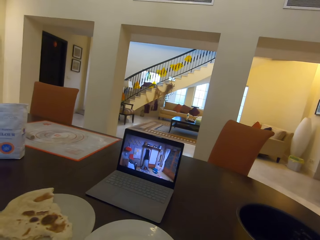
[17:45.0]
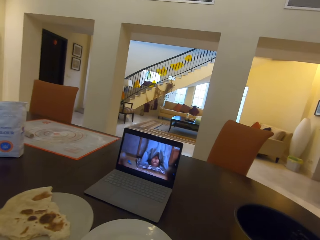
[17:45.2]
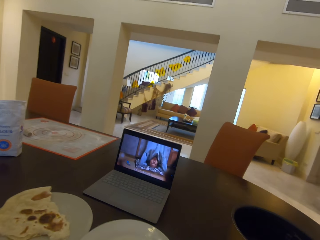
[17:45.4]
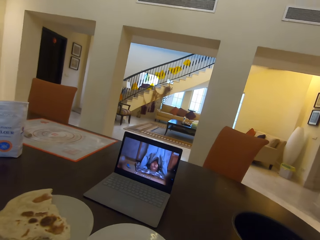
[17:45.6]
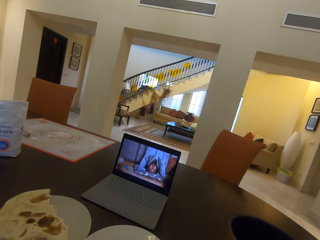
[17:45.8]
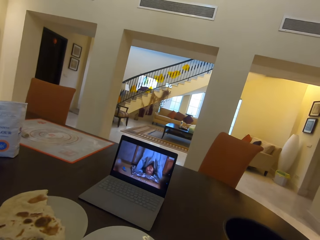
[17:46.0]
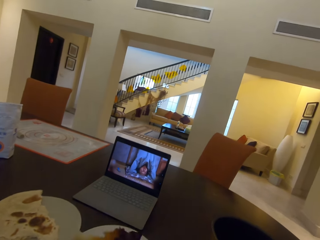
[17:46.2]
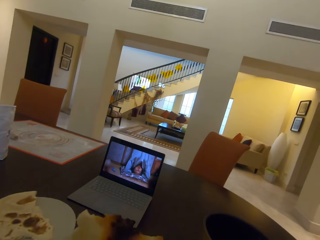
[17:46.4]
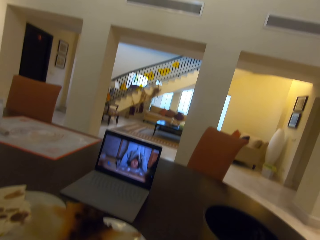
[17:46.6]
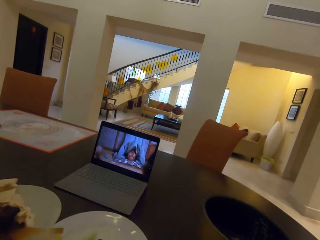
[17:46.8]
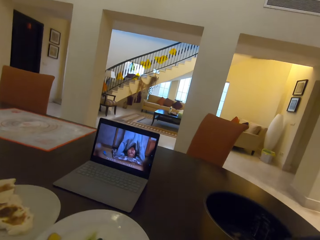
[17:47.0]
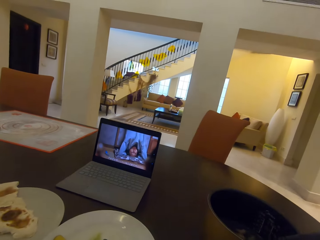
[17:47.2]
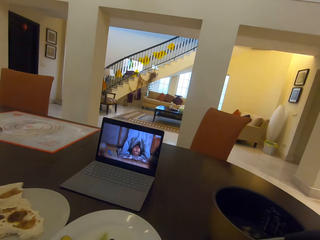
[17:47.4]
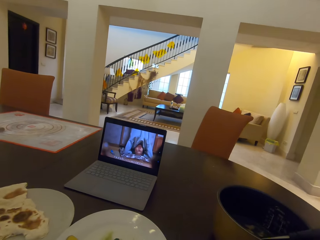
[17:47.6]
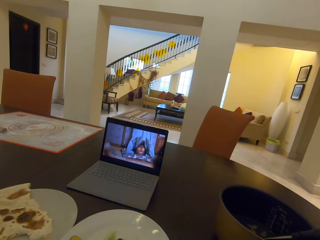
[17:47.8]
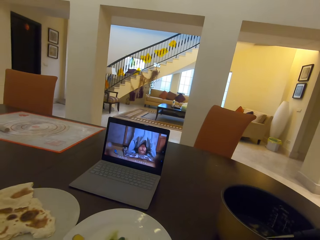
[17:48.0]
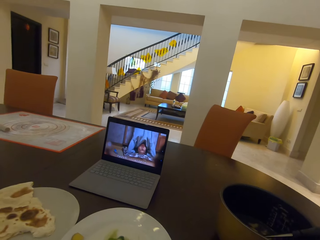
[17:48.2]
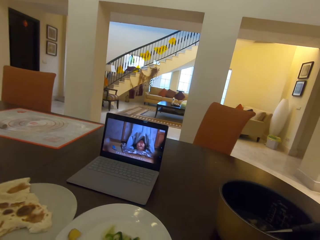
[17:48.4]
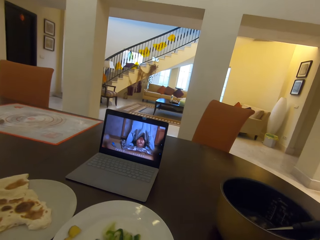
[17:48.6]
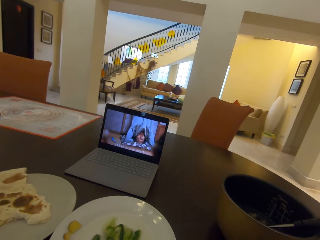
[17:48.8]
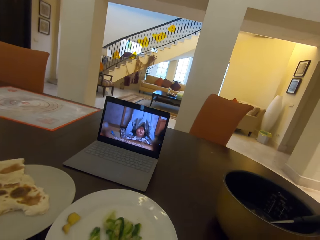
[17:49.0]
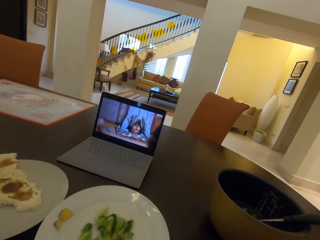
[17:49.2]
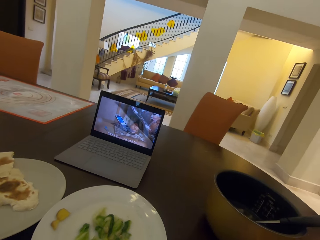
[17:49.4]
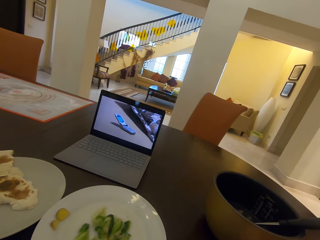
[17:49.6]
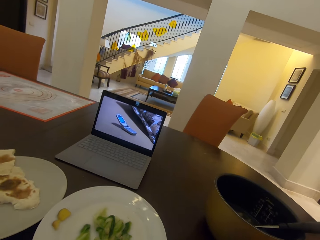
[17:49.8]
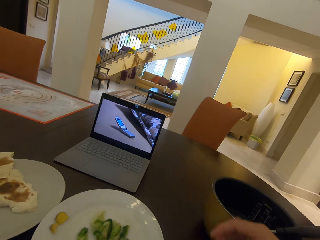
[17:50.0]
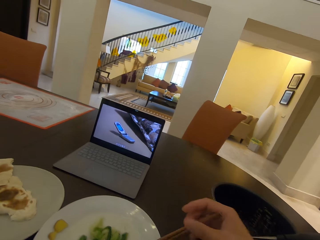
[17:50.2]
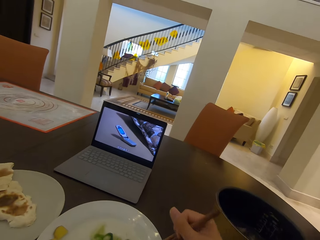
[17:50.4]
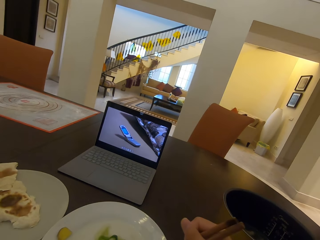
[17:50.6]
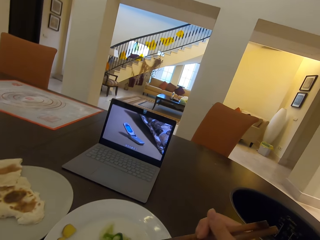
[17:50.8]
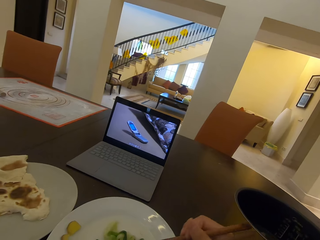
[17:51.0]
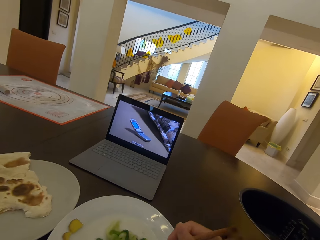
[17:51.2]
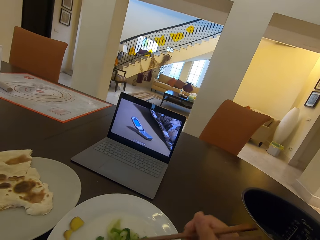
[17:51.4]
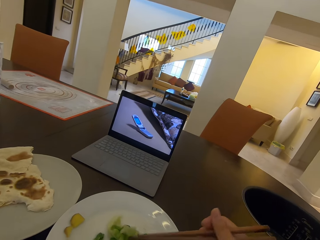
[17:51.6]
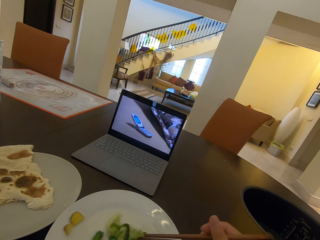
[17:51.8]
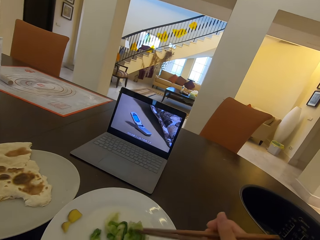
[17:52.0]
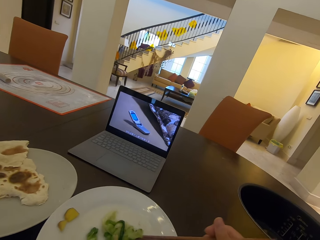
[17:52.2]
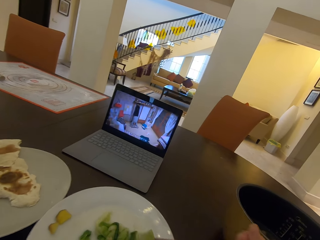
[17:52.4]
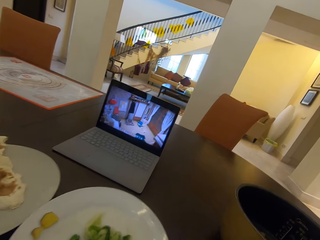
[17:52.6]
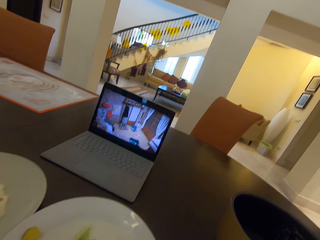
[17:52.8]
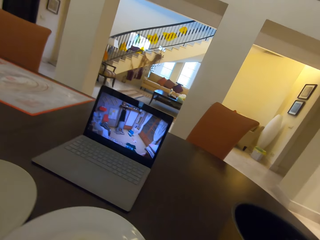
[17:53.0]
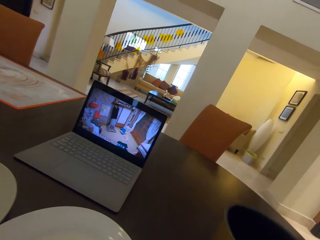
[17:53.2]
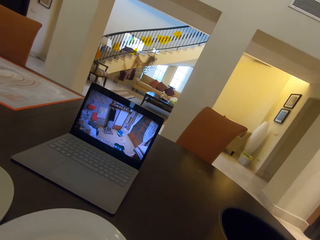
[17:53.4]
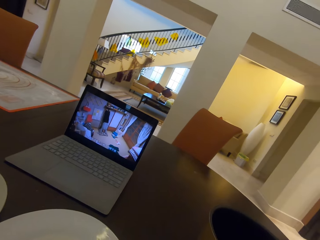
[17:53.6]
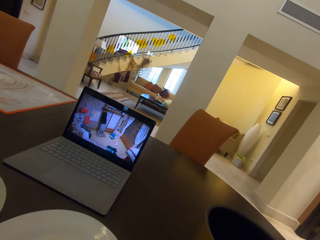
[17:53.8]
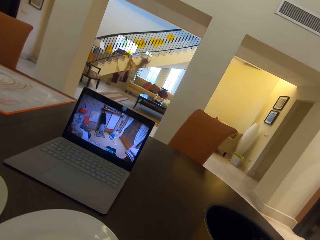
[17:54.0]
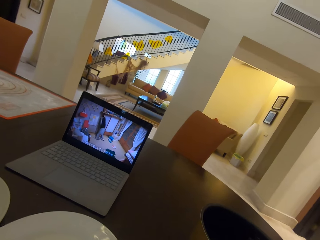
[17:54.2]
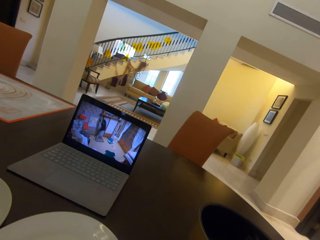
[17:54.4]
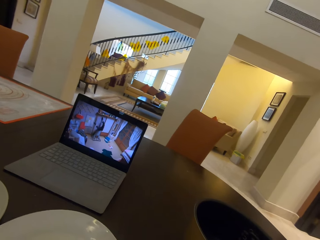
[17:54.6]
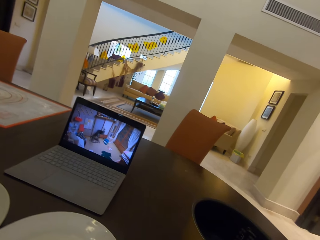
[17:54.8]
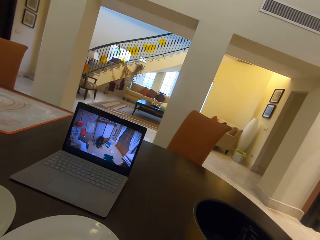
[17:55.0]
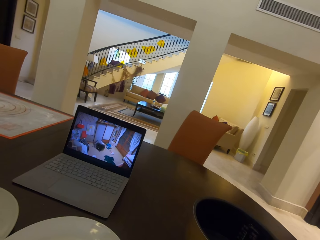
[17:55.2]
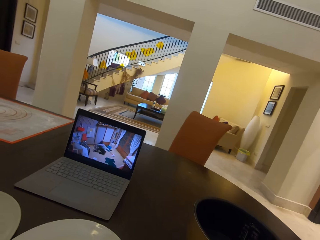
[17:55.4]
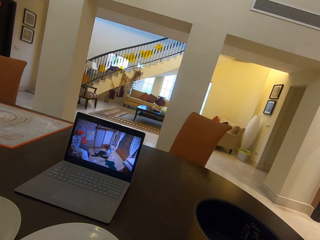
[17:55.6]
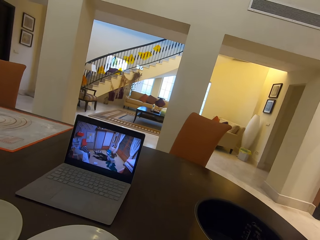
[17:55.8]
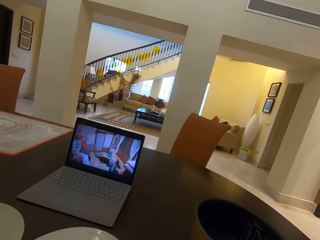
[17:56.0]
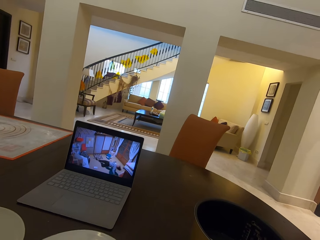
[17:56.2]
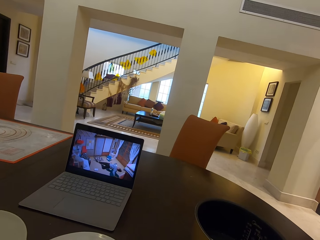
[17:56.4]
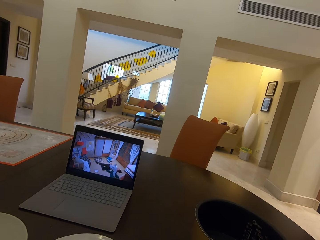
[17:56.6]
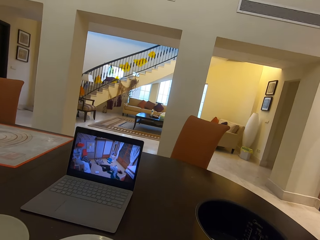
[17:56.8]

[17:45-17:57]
The camera wearer picks salad on a plate using chopsticks.

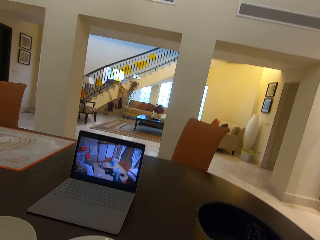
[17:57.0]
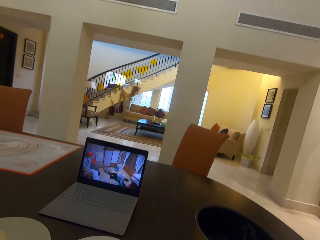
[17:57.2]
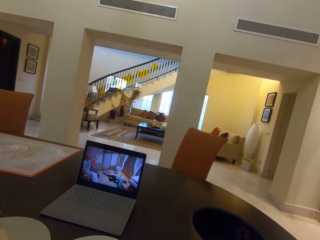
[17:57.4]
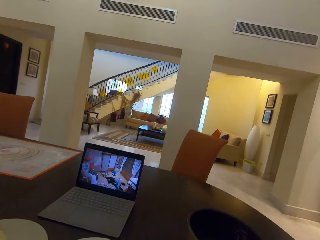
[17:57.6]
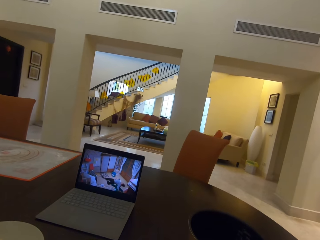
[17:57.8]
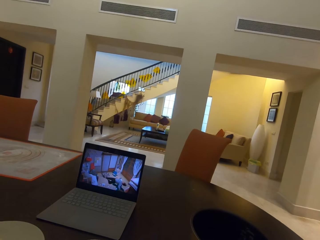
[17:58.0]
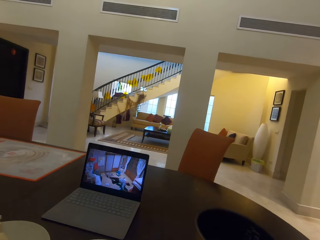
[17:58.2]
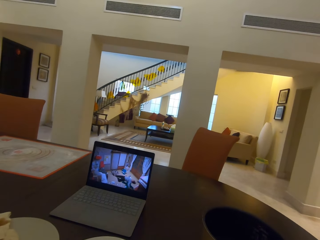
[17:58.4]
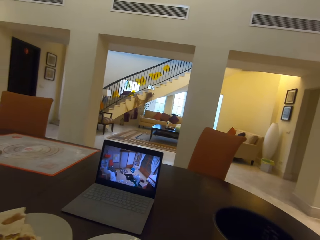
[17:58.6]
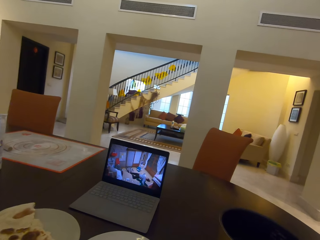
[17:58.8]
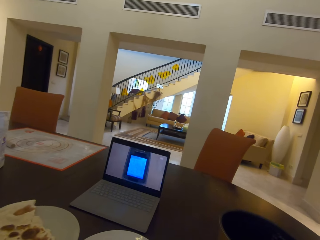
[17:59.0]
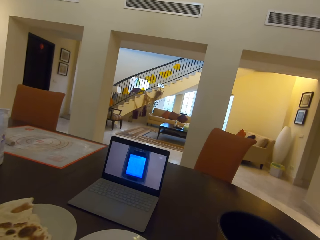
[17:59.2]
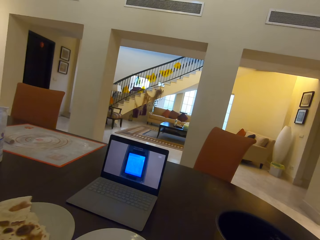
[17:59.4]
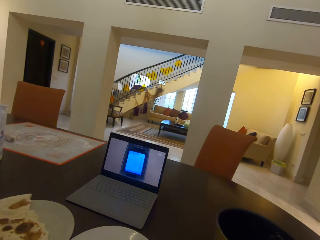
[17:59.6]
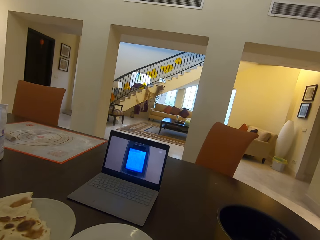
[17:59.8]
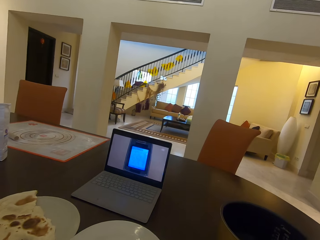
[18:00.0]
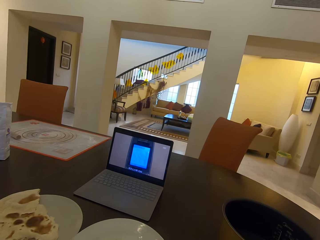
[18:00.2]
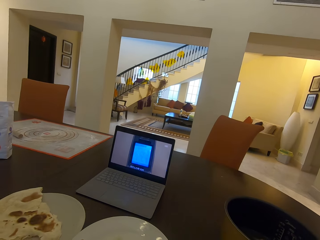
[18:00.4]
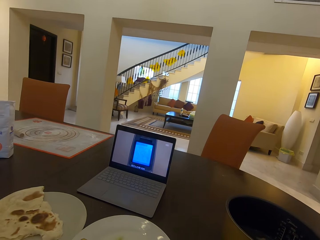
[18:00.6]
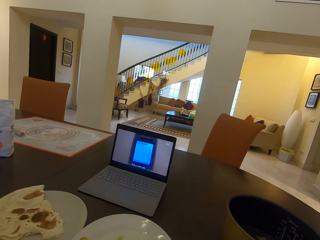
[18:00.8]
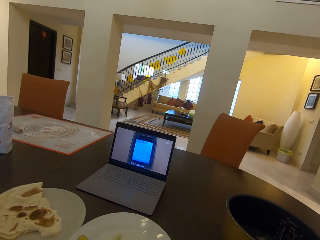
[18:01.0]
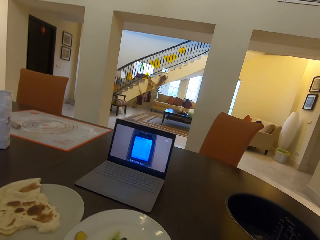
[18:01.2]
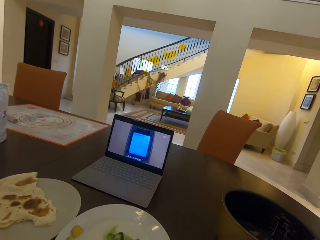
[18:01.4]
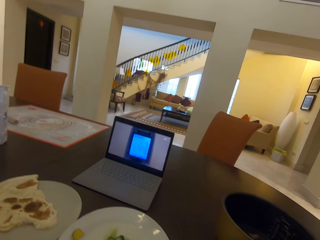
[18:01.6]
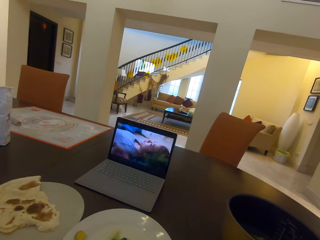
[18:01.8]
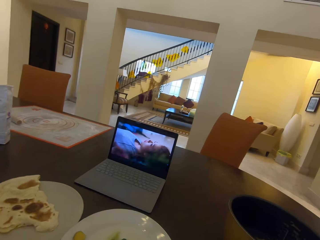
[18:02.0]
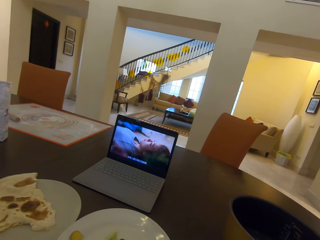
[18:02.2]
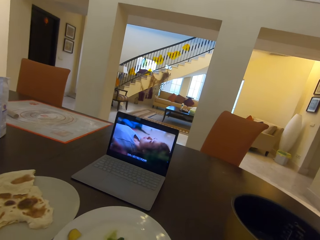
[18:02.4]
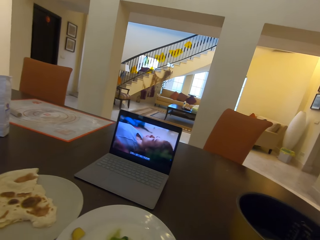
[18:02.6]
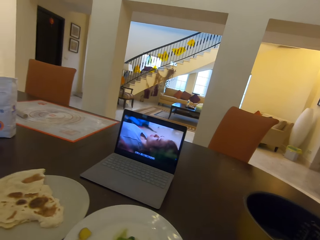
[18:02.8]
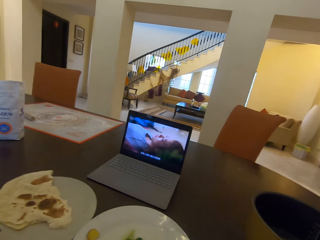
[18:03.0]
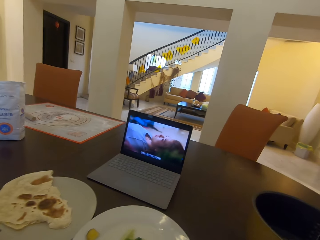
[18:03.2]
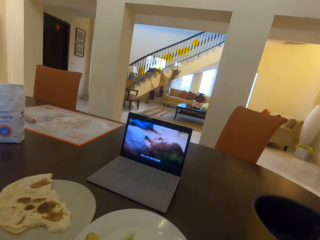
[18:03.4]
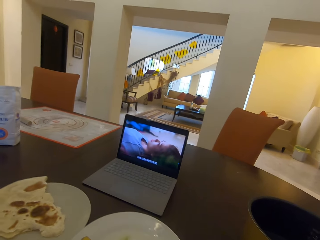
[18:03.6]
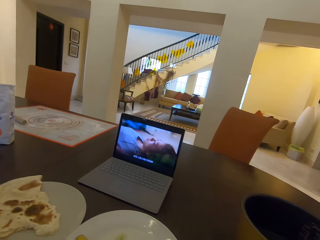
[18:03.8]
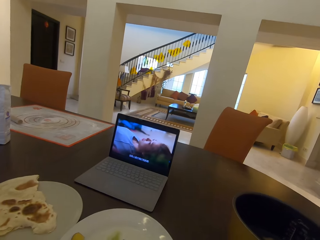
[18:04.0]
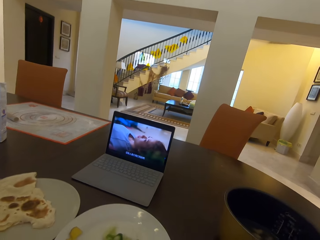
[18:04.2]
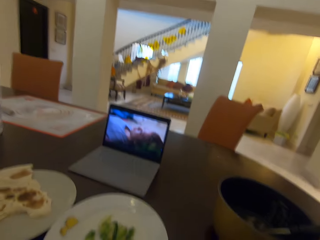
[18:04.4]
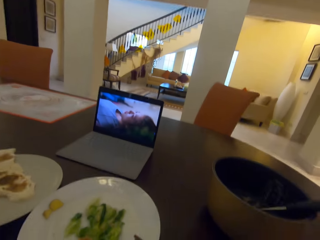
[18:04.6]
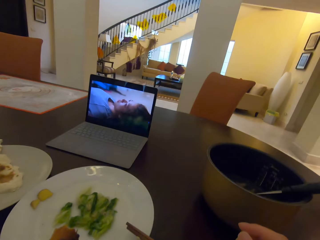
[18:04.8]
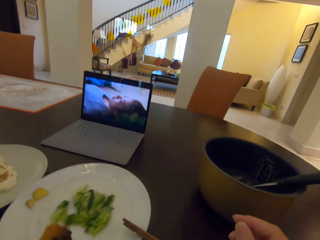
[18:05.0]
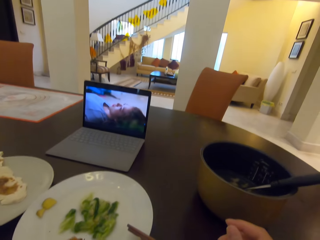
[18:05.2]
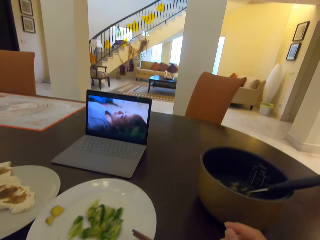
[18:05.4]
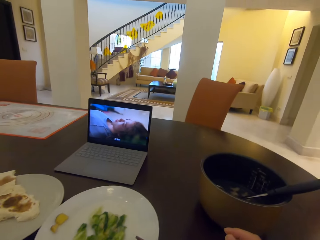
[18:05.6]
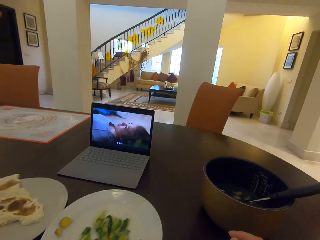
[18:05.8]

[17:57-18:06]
The camera wearer dips roti in a salad on a plate.
